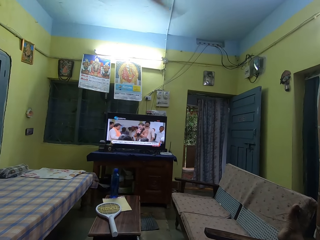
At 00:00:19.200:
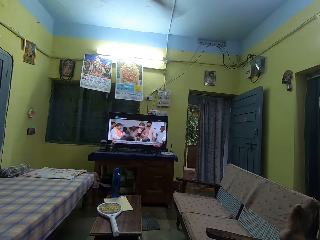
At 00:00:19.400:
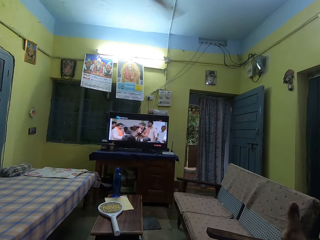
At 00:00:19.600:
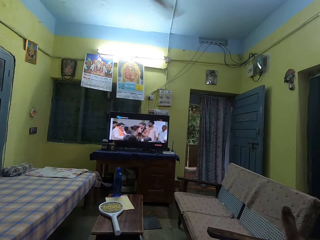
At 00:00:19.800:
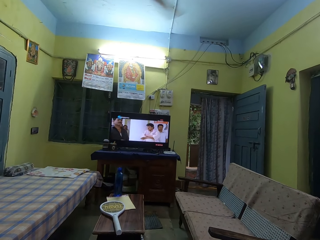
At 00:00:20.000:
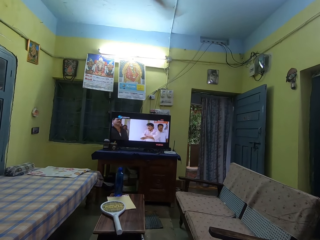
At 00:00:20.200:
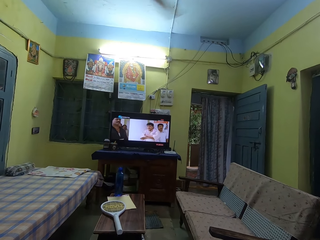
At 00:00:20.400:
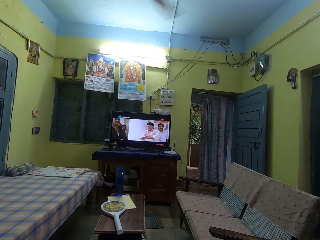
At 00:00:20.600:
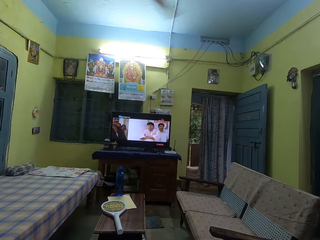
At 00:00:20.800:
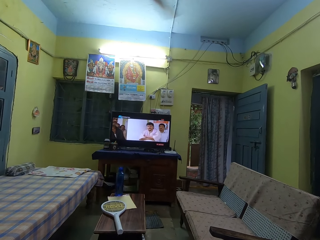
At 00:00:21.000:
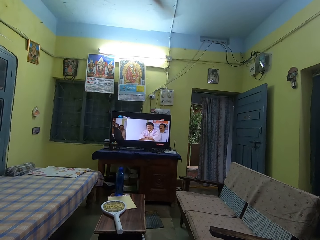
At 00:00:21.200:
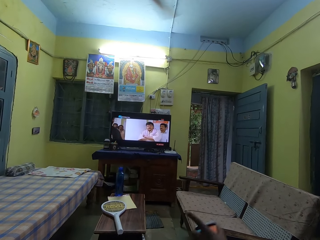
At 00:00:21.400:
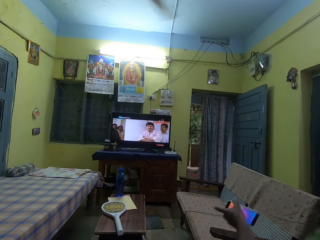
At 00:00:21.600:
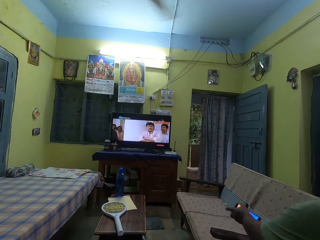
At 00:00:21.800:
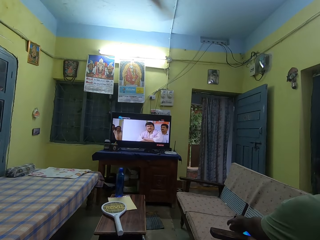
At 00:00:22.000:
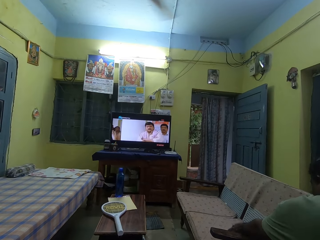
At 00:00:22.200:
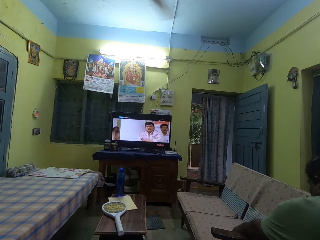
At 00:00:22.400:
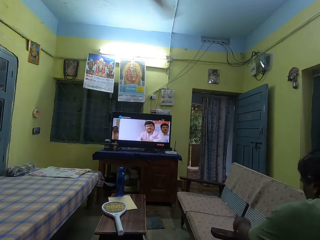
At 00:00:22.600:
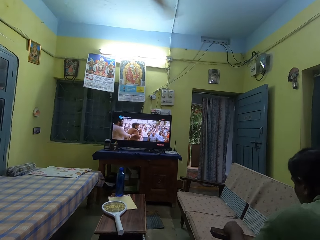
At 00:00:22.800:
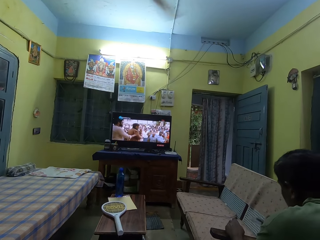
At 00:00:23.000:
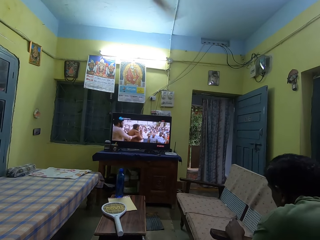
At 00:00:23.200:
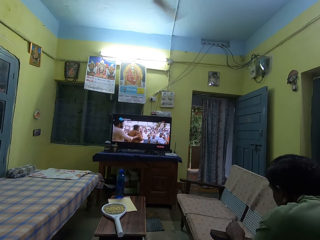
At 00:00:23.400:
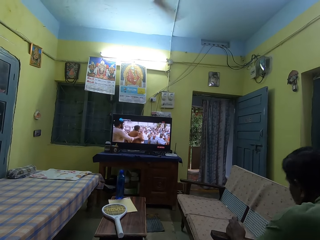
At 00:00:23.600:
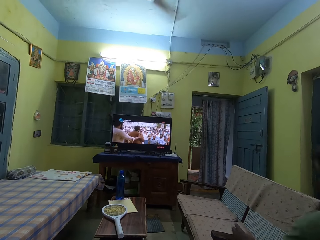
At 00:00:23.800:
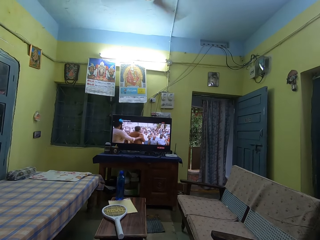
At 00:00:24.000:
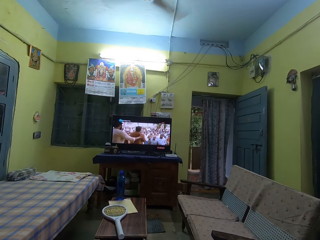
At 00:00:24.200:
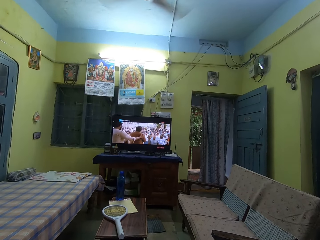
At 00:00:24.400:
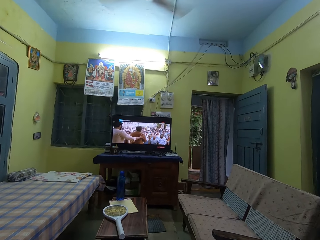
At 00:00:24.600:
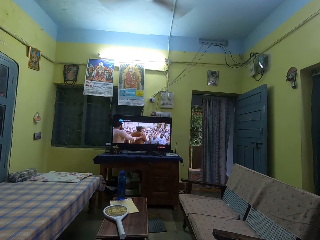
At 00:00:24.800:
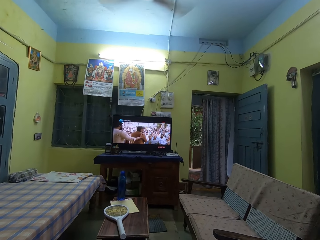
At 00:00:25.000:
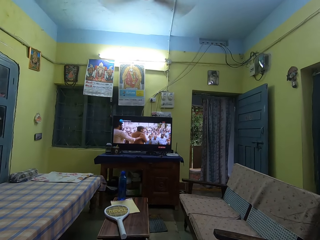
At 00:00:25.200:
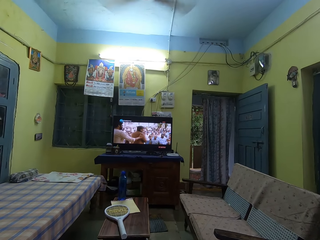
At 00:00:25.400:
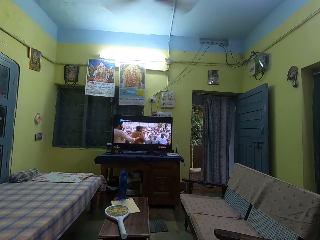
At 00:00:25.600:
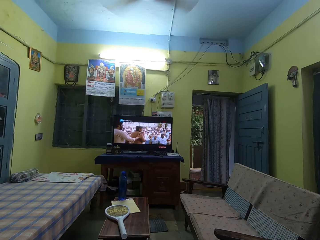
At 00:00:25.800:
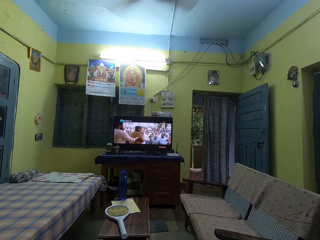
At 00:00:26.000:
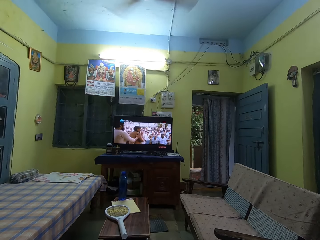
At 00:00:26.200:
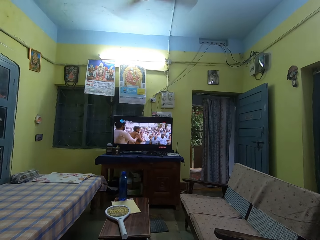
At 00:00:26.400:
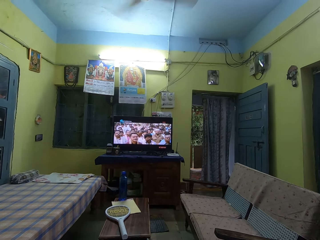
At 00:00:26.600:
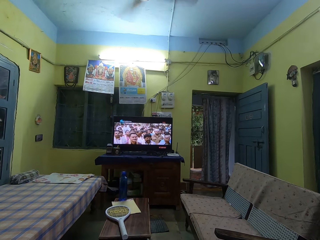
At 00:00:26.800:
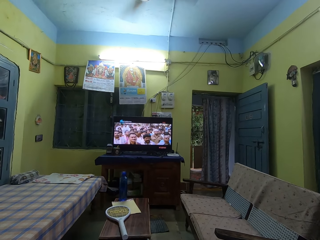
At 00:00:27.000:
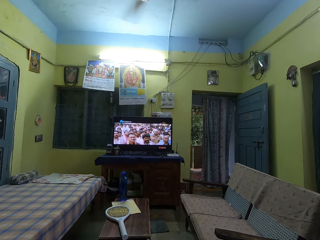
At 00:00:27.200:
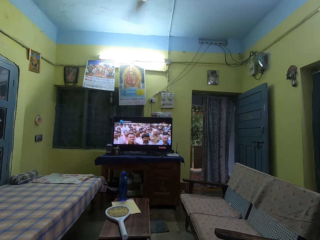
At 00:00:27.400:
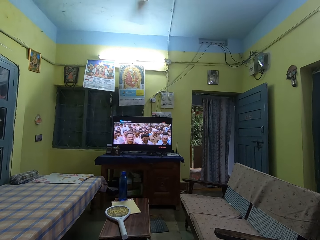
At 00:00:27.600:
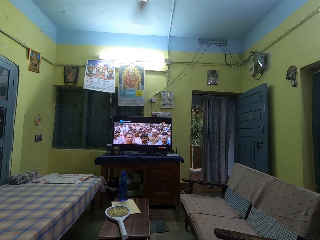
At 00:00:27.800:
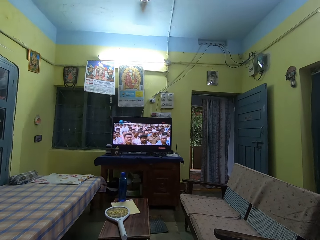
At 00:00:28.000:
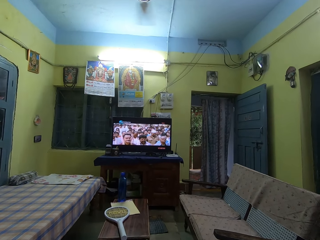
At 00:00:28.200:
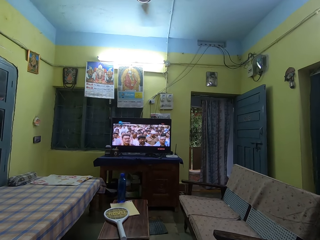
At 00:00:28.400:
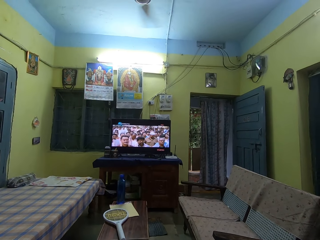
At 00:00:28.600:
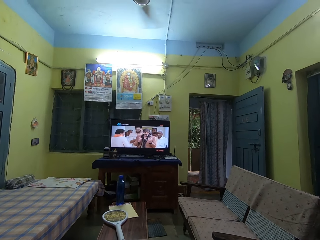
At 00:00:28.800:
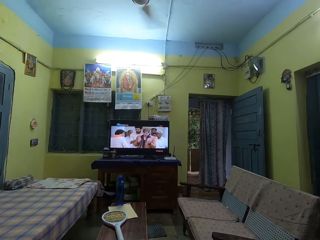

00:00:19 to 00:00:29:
The man drops a phone in his right hand on a chair. The camera wearer watches a television.

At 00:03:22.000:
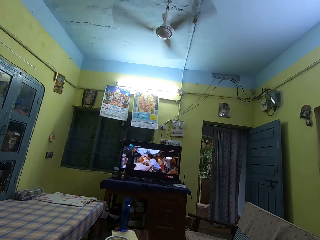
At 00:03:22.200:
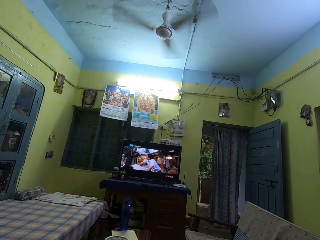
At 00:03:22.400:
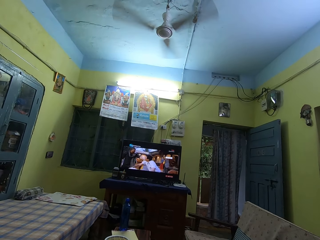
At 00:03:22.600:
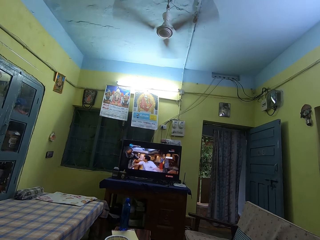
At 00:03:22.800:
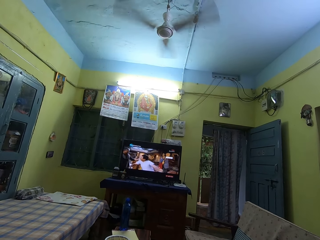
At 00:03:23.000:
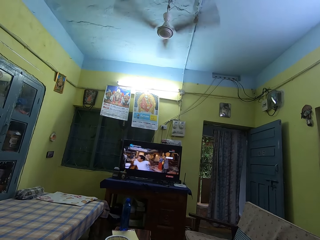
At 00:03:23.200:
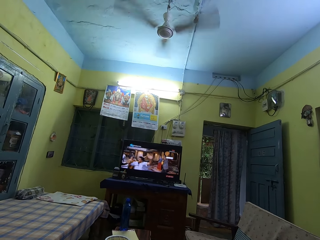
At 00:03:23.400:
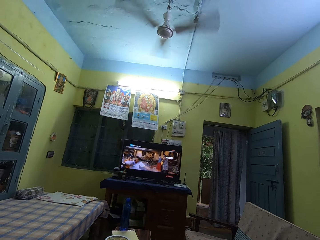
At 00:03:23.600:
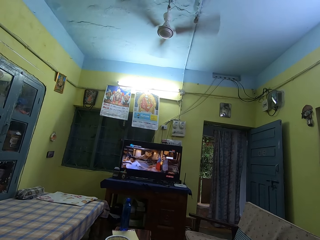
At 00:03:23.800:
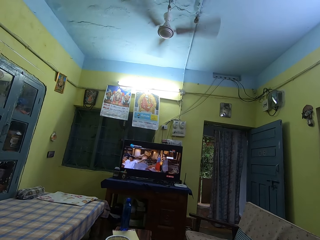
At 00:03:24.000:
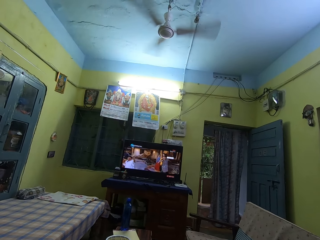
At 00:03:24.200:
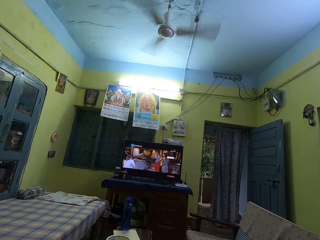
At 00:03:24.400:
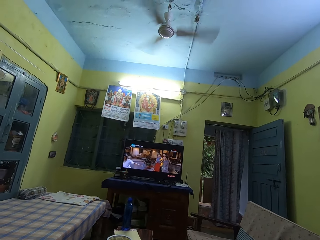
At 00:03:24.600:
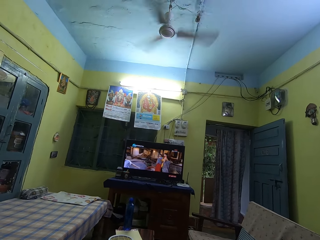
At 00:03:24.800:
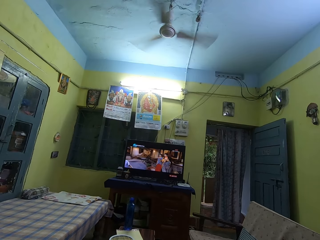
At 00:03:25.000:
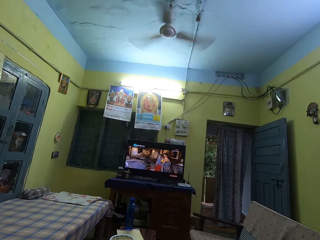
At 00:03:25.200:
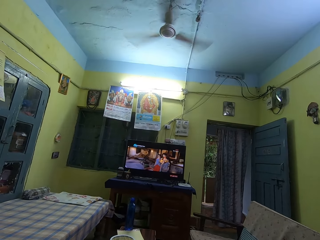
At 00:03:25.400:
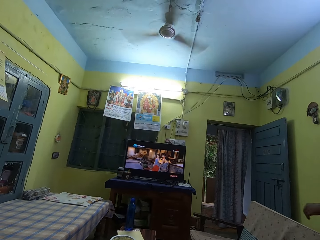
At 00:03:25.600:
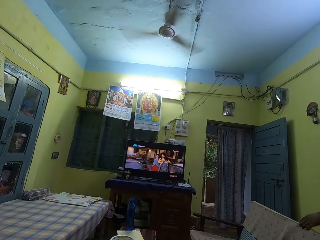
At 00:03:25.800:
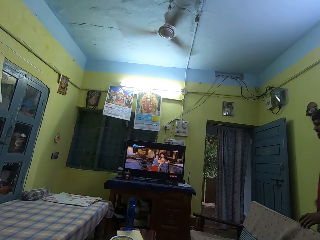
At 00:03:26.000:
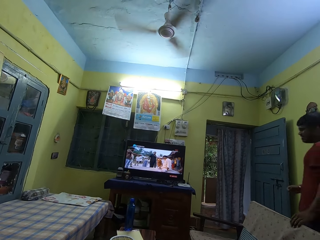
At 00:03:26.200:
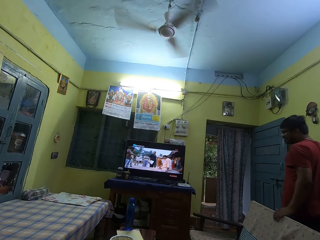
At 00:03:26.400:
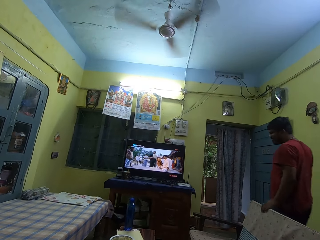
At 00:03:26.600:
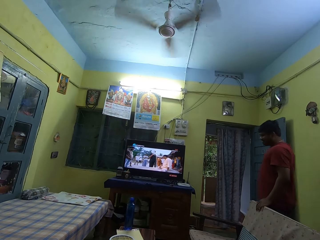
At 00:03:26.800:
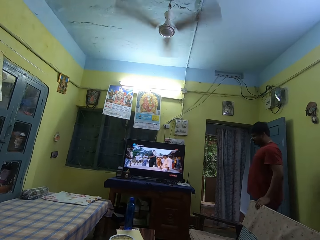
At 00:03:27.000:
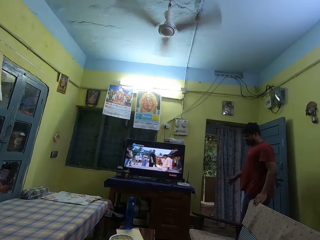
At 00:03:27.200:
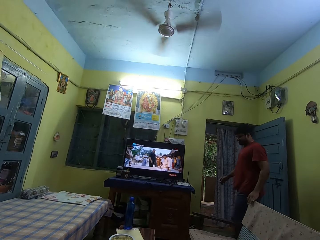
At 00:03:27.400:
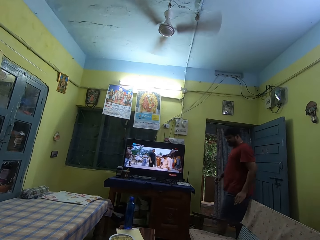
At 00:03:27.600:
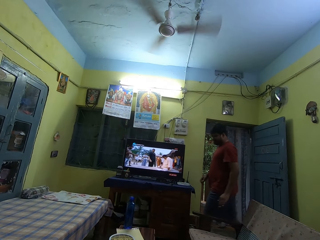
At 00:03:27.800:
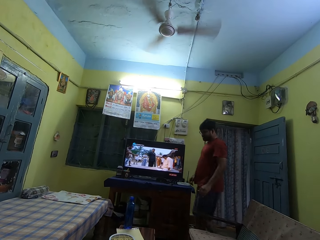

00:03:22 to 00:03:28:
The camera wearer converses with a man and another man. The first man walks towards the TV stand.

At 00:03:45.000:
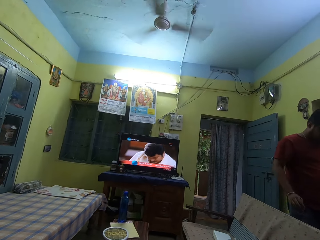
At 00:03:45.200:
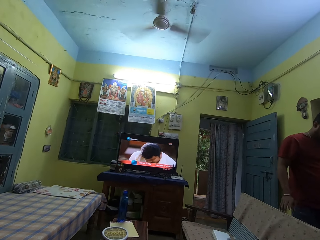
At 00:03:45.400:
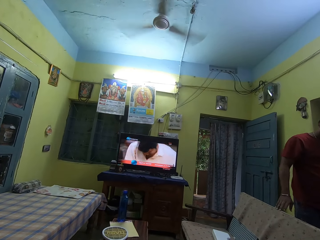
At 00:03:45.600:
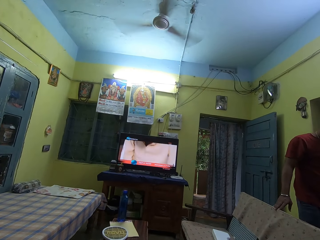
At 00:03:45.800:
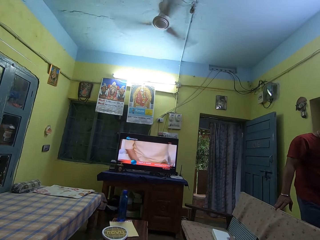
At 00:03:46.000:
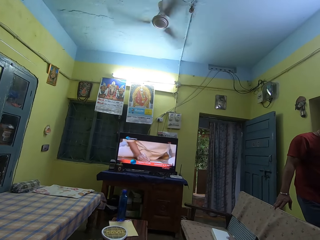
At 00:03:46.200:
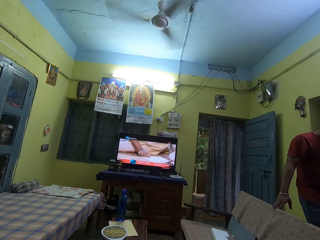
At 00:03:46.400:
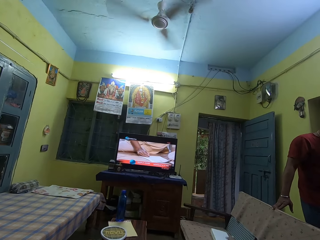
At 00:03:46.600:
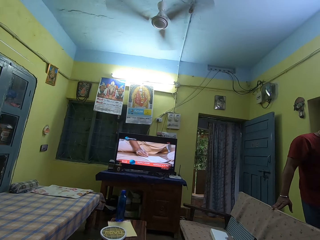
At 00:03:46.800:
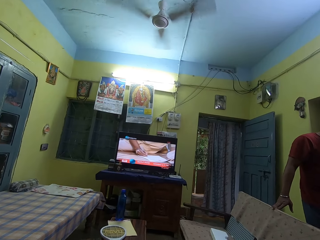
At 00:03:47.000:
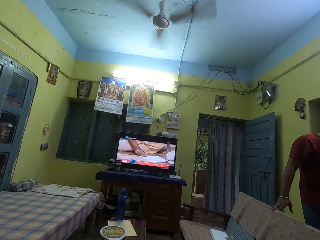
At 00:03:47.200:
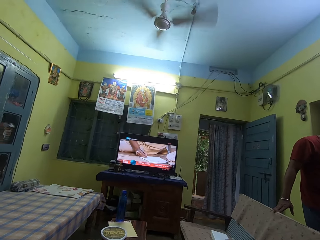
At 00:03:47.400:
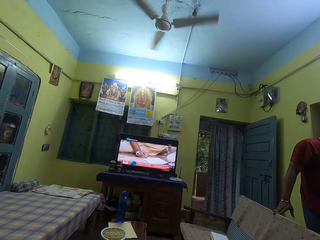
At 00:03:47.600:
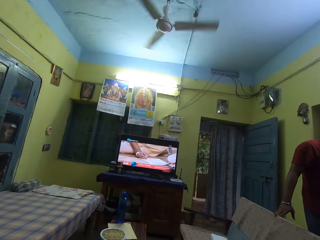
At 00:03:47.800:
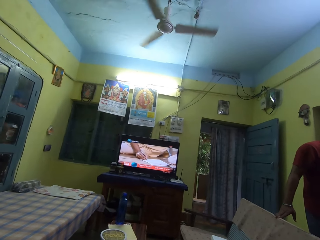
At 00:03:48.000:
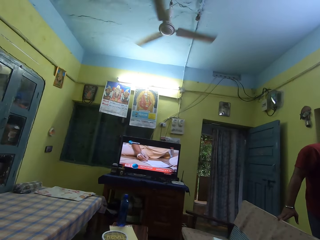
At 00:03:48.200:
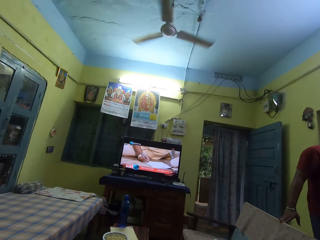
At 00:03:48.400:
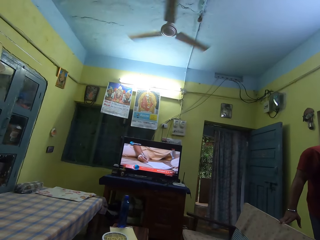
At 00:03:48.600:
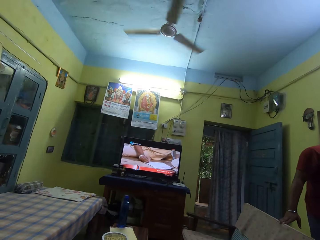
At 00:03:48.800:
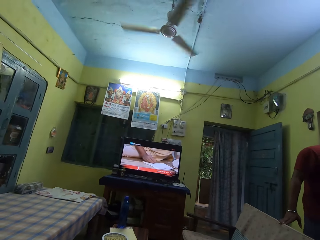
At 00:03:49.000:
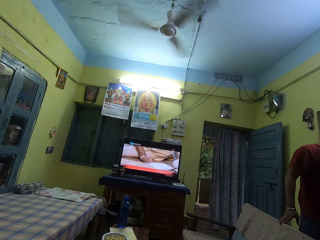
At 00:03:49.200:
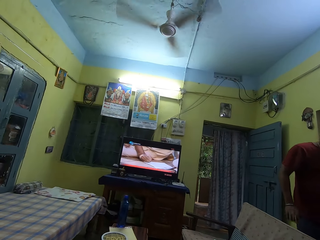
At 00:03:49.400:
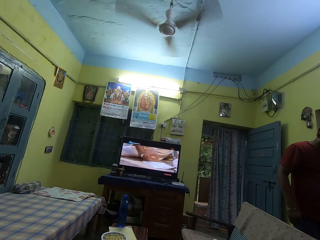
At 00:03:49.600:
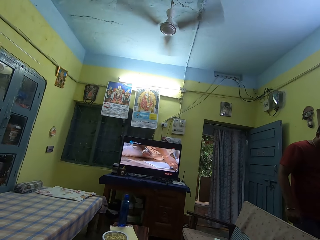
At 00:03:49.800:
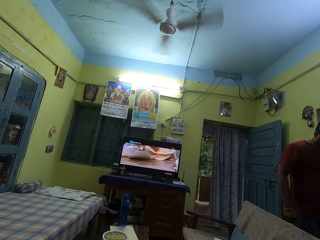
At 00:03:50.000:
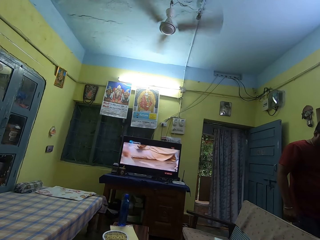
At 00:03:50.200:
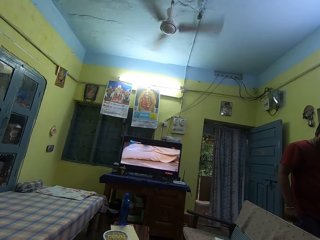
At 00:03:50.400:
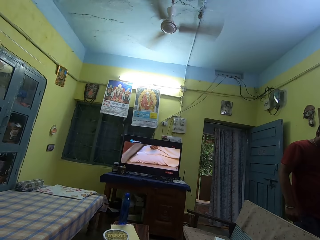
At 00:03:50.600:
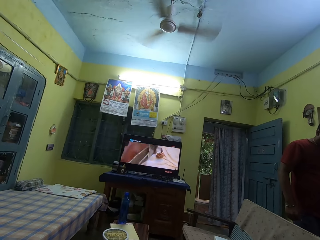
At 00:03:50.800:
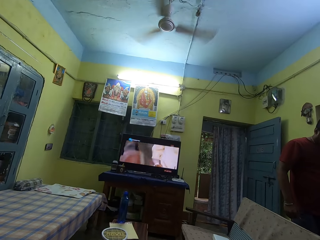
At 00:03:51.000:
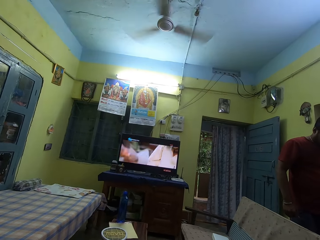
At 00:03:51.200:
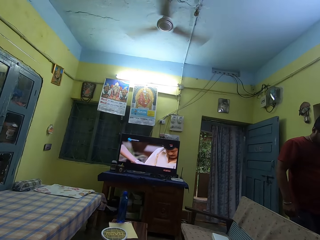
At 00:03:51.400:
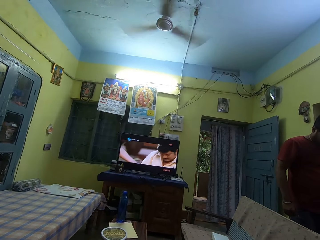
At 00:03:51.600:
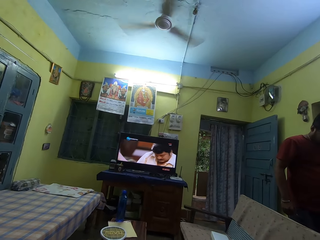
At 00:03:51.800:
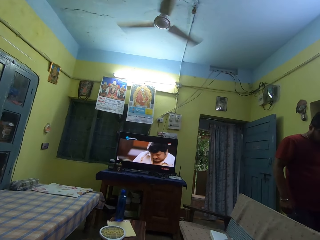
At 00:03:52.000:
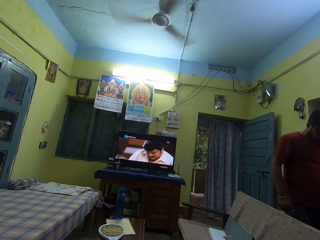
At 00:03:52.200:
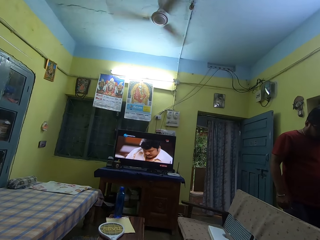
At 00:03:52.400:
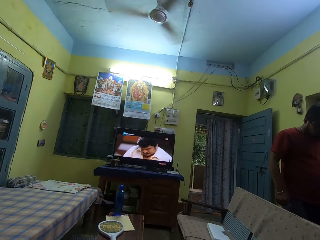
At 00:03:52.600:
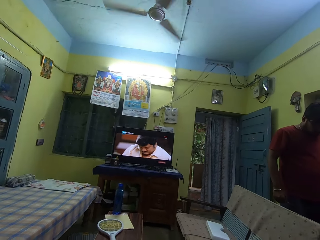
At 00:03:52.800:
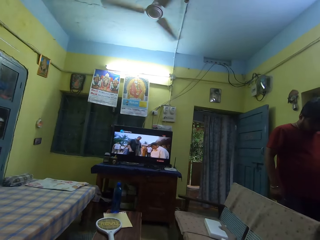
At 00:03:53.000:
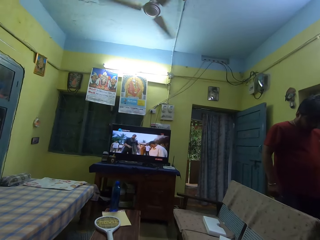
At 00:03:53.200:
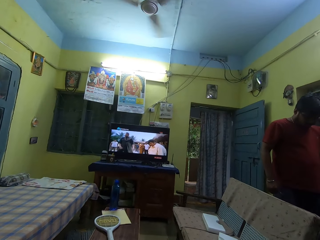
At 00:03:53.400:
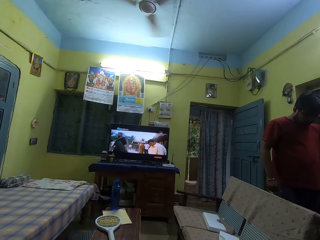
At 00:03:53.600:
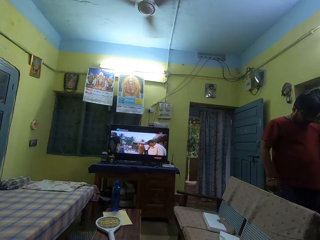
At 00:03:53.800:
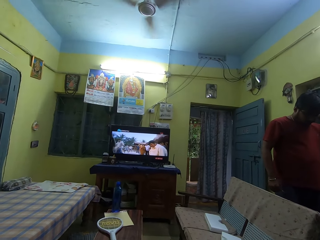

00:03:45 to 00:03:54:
The camera wearer converses with a man and another man.
